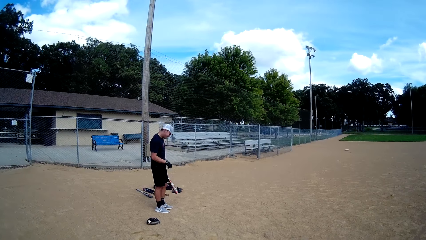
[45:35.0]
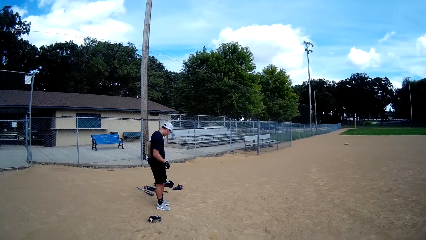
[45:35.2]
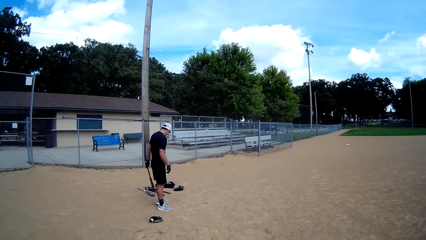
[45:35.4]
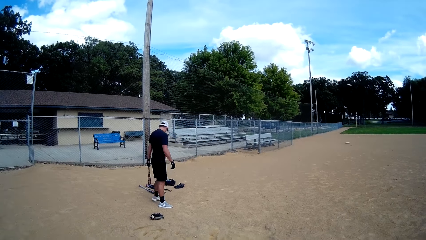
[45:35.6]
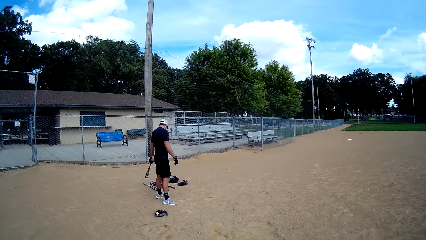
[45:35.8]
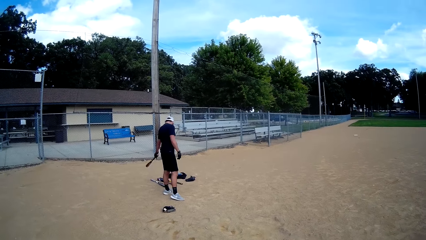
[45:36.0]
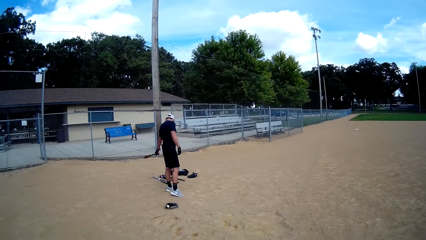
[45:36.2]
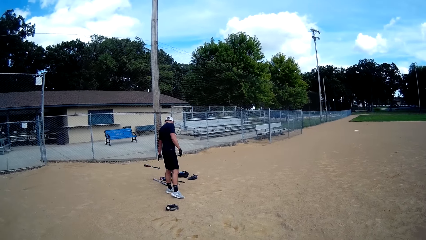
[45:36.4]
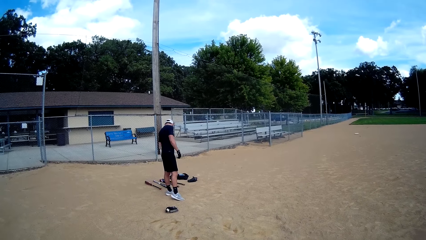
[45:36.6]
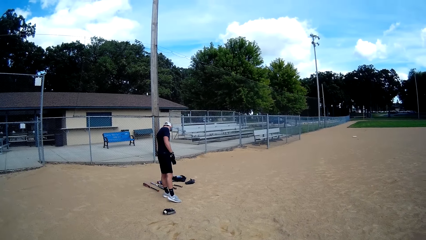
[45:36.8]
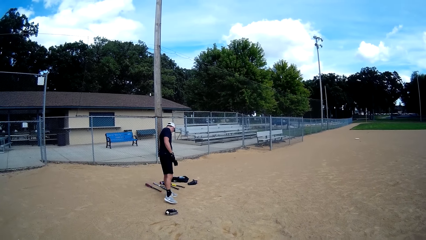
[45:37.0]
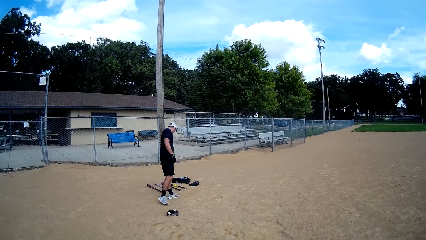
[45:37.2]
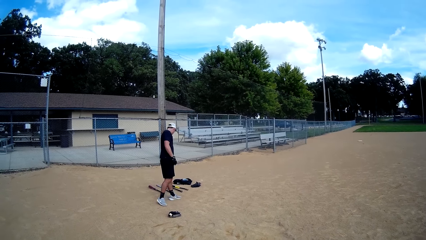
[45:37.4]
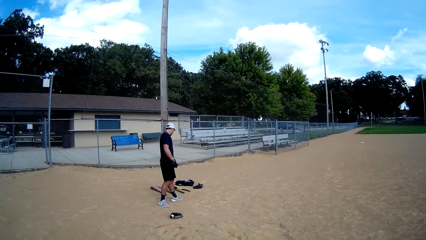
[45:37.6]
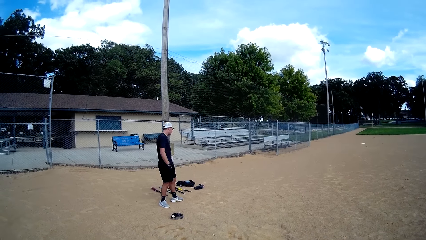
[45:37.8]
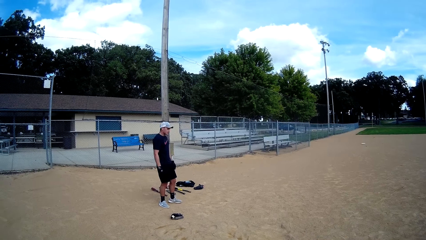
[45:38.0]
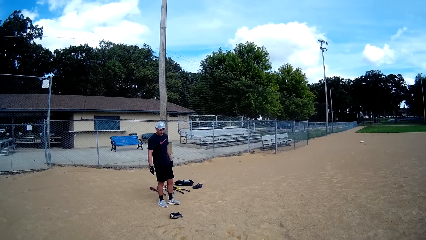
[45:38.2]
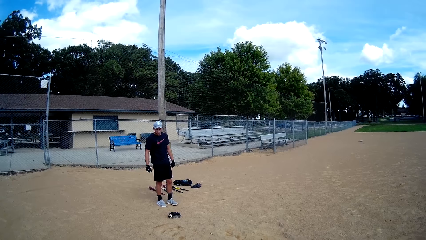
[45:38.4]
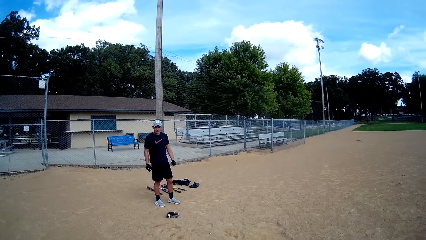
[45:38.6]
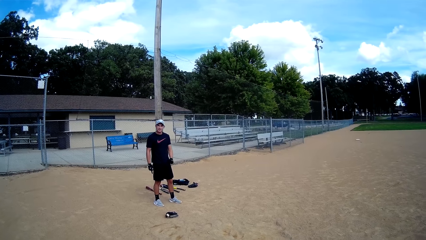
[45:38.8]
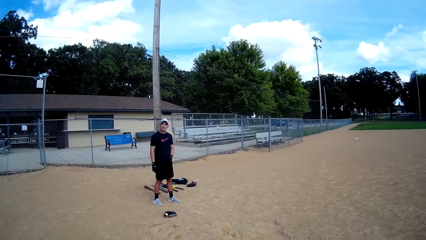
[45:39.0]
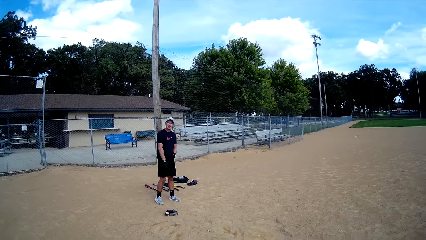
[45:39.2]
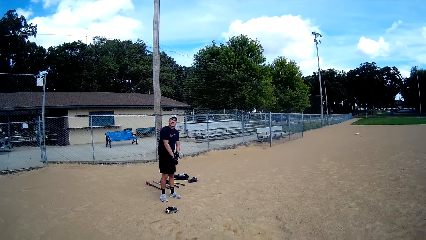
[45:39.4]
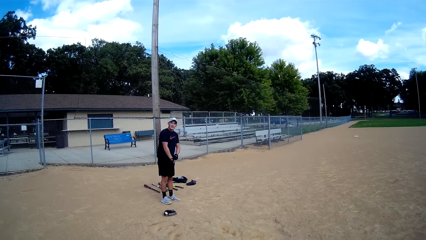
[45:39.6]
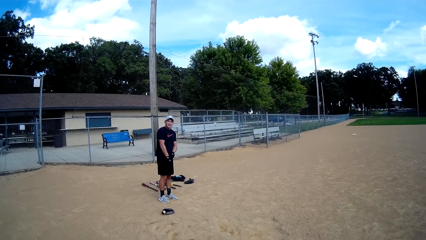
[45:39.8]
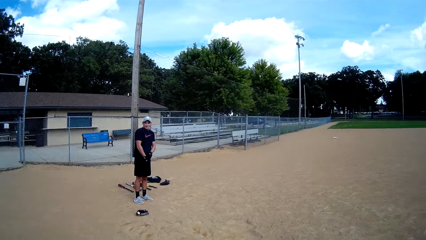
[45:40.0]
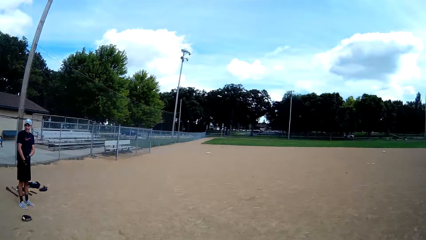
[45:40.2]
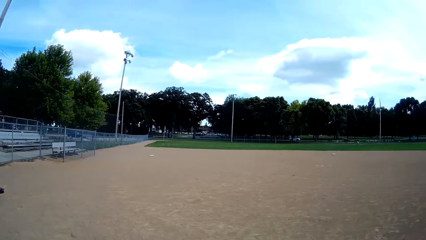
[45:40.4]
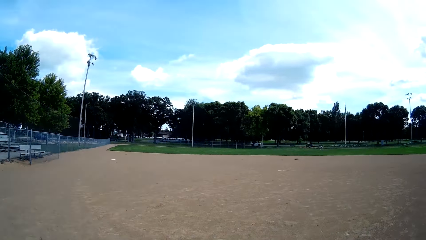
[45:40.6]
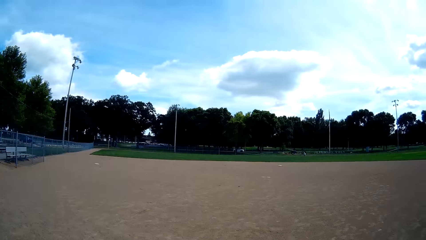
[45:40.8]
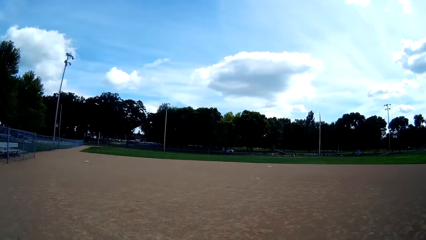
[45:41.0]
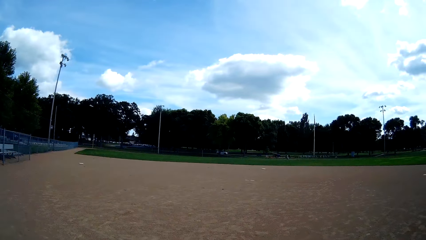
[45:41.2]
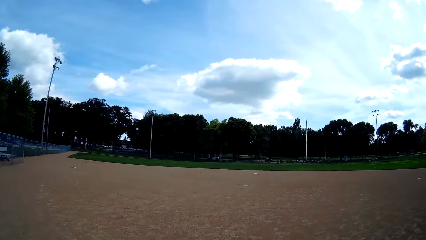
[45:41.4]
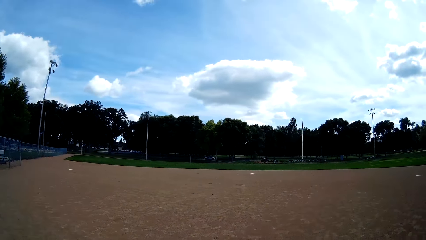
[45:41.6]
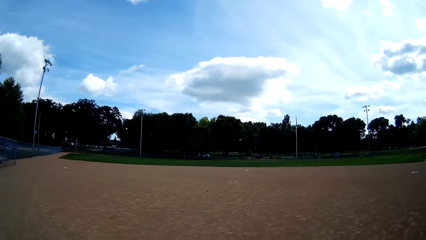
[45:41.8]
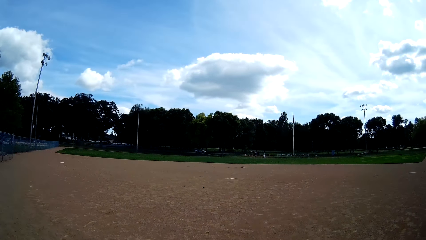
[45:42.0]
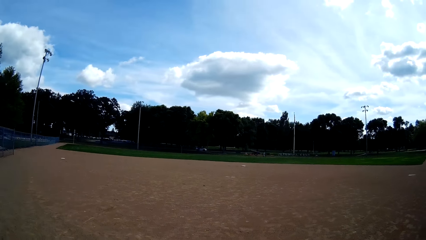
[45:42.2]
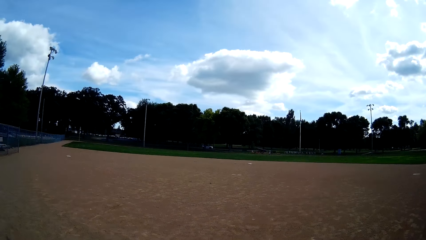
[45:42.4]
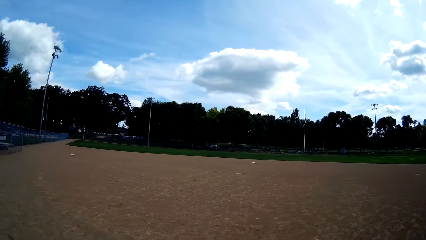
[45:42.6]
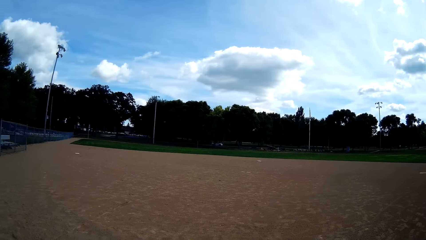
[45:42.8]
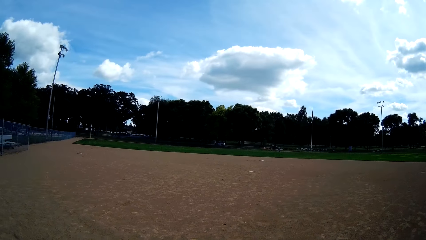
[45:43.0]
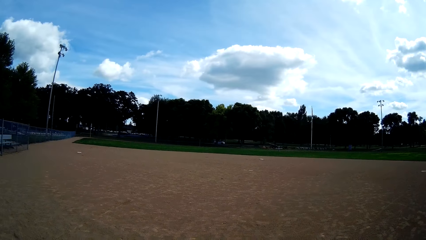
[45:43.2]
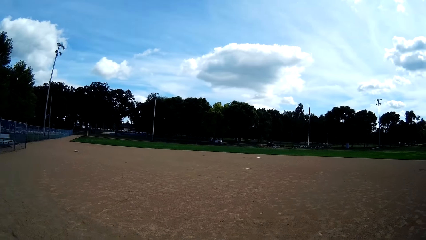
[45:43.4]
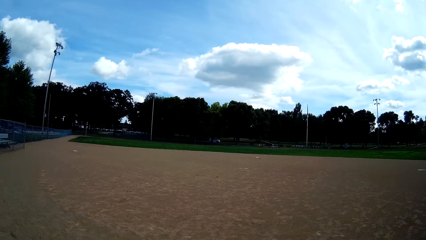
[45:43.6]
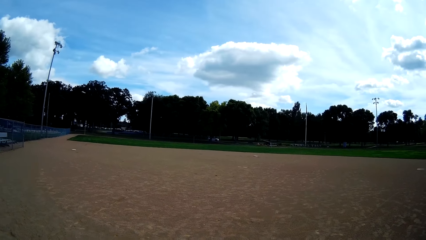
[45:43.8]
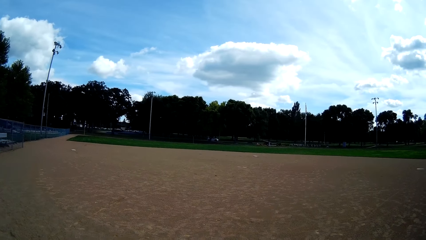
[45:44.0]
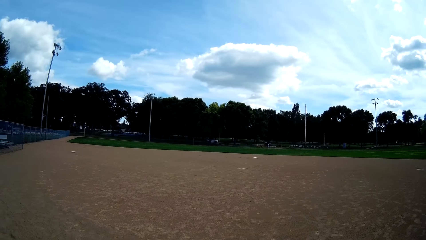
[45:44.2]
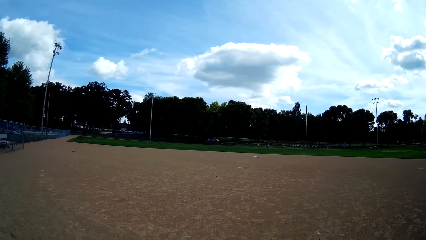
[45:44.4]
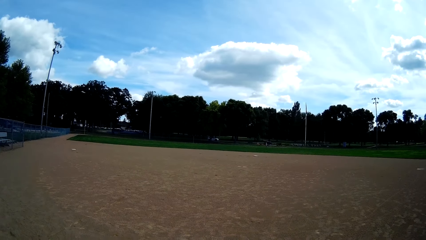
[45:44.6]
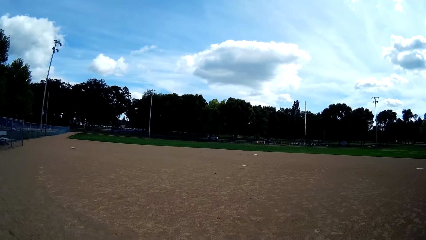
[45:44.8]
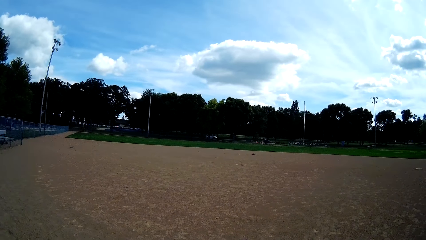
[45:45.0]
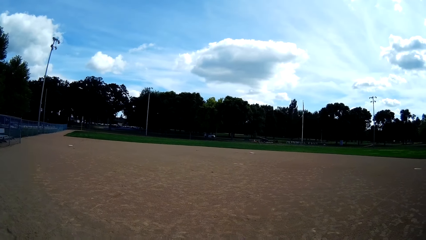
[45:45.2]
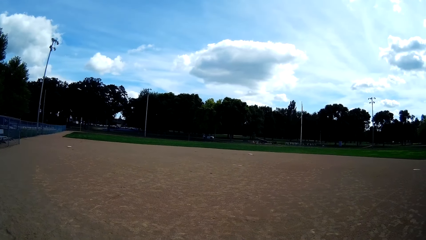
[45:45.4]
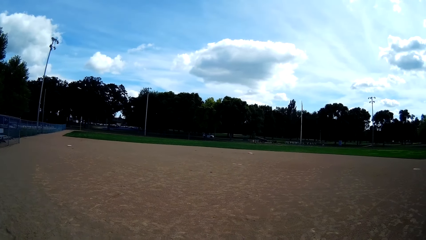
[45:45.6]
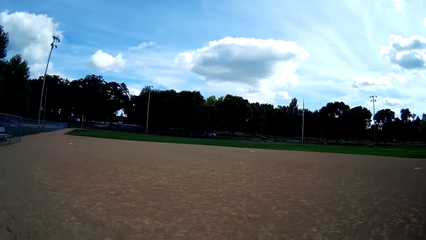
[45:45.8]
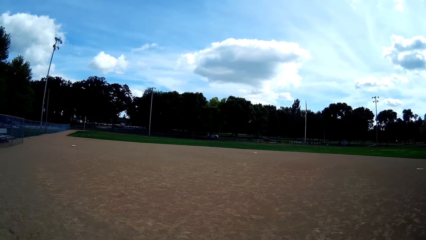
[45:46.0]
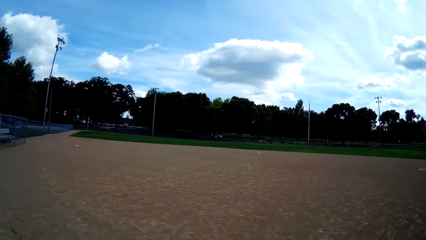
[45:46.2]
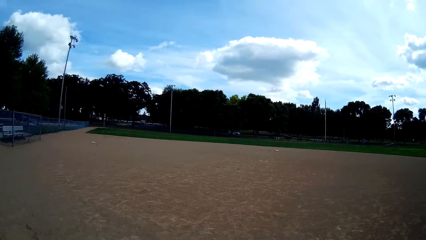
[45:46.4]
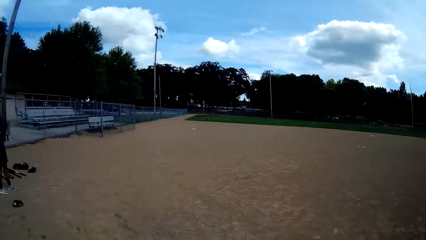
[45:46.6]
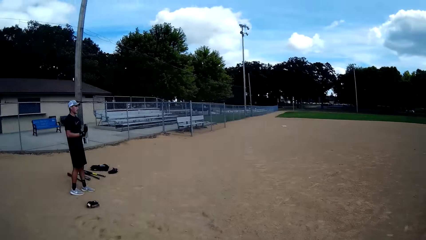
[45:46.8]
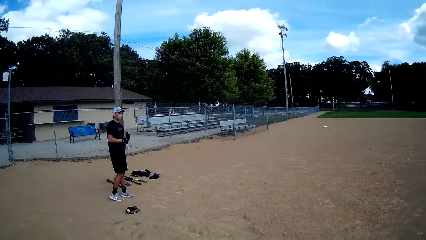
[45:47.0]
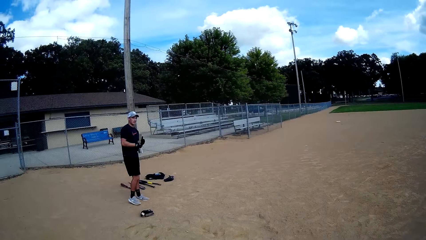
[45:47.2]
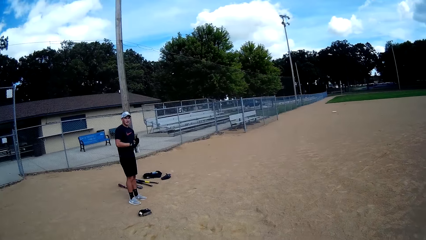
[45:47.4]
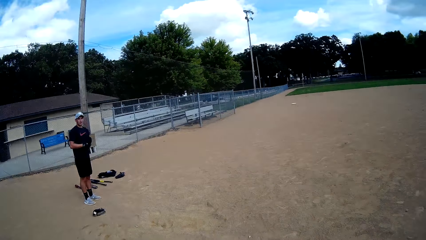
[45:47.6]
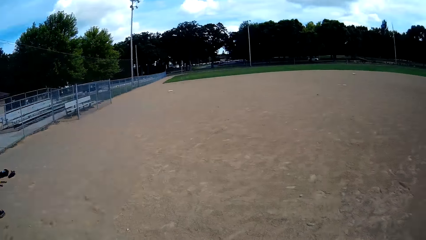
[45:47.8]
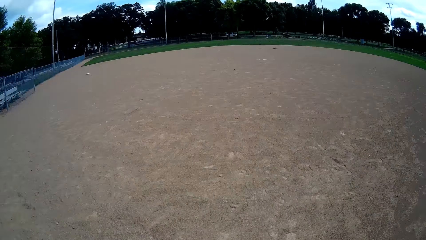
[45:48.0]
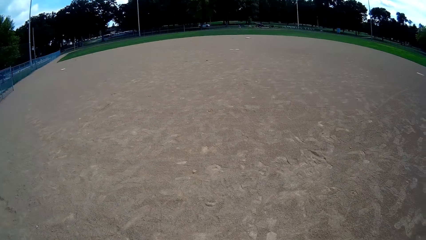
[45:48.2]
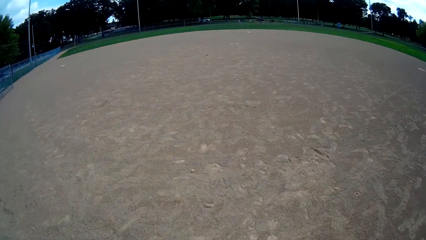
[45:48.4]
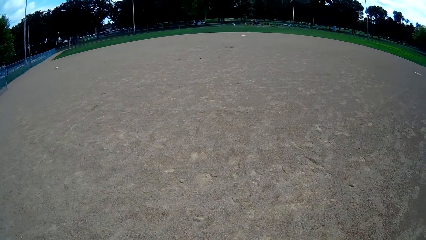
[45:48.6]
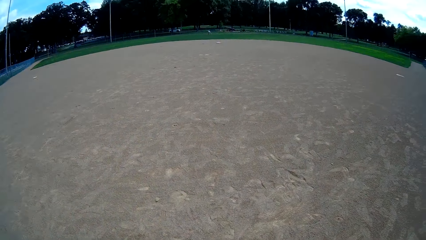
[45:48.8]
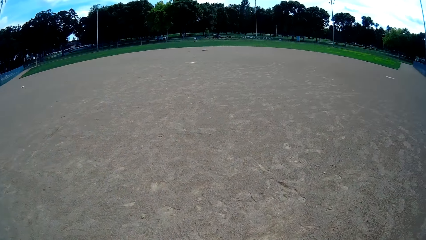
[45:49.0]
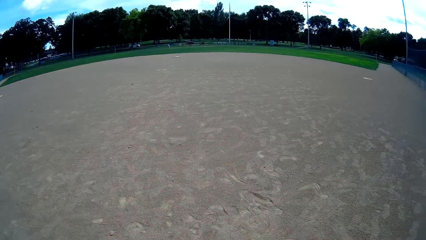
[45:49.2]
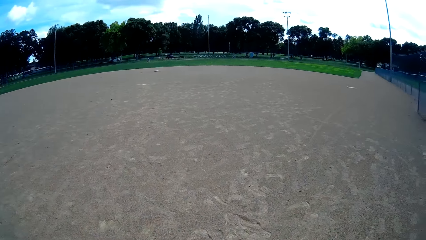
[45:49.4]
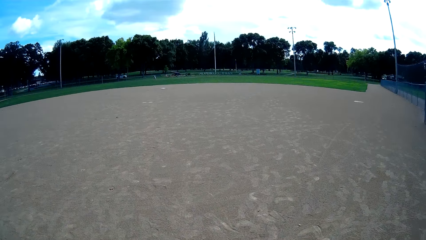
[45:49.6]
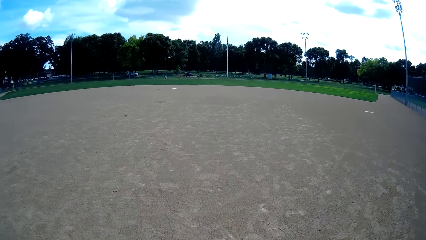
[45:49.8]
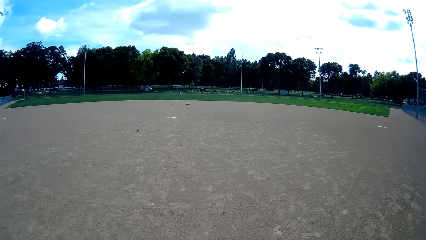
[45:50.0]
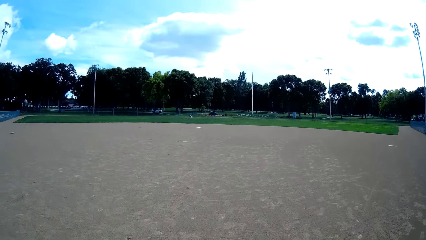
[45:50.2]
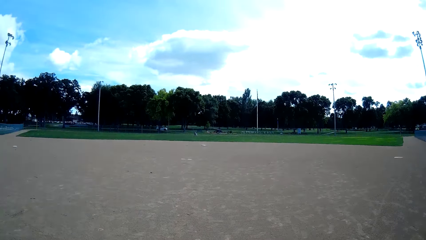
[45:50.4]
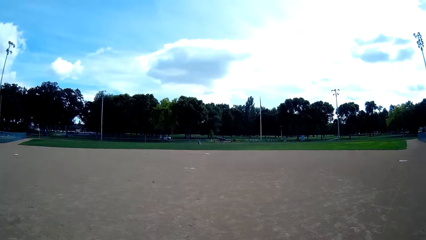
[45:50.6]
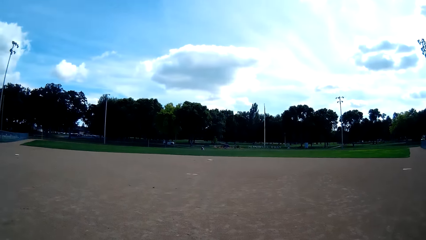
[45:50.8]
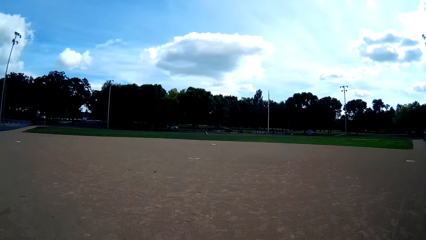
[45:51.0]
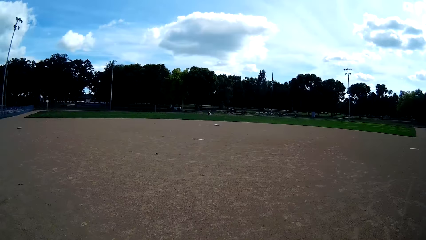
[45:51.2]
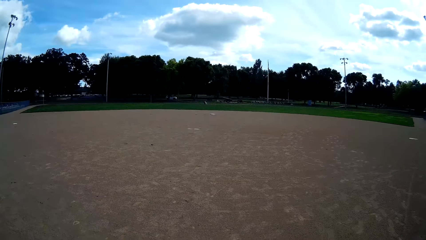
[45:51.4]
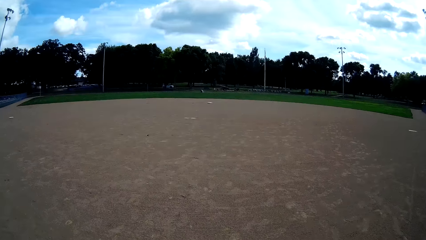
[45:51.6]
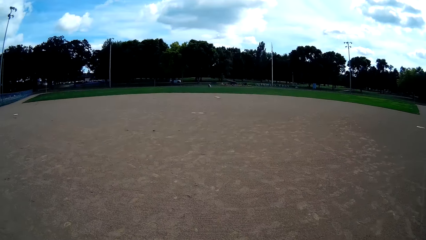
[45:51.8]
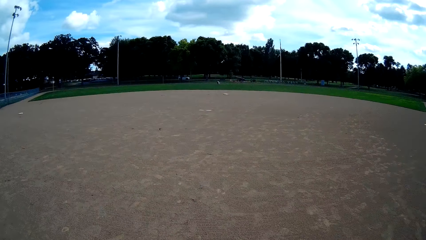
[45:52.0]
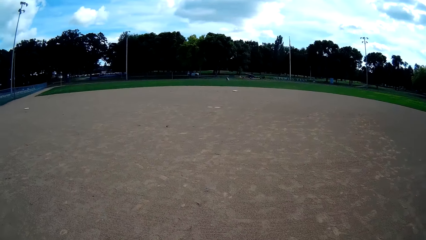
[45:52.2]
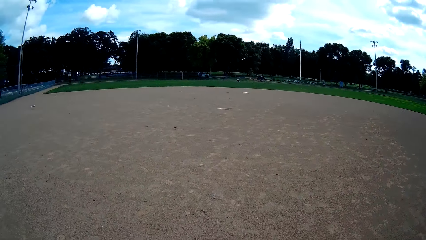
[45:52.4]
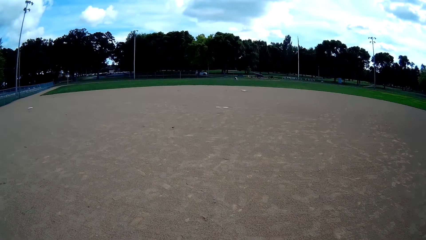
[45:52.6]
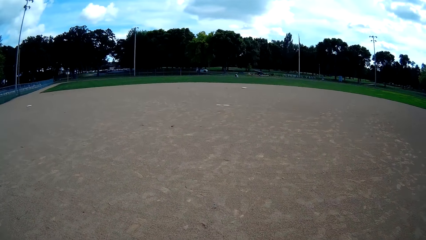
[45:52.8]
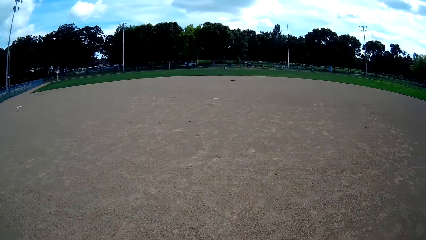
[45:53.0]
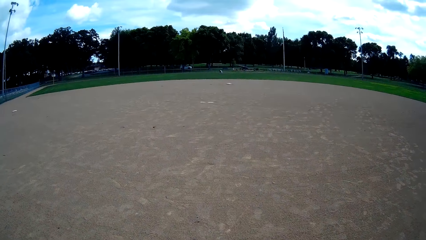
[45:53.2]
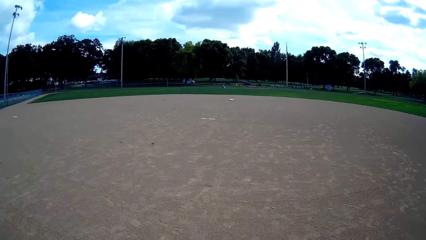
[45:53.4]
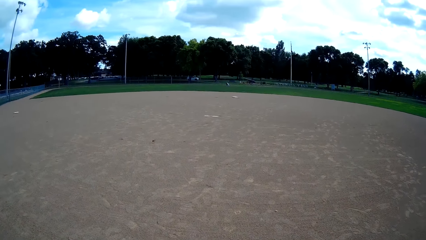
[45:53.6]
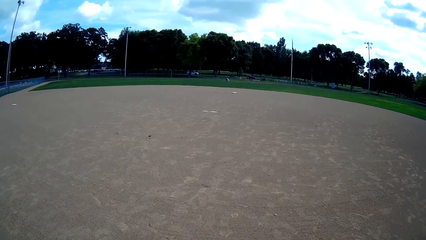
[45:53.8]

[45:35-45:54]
The man drops the baseball bat to the ground. The camera wearer looks at the field. They look at the man and walk around in the field.
